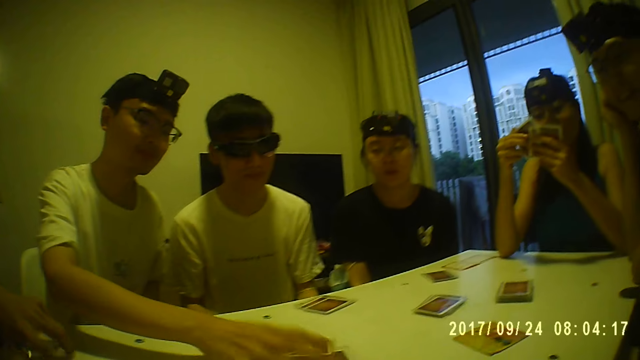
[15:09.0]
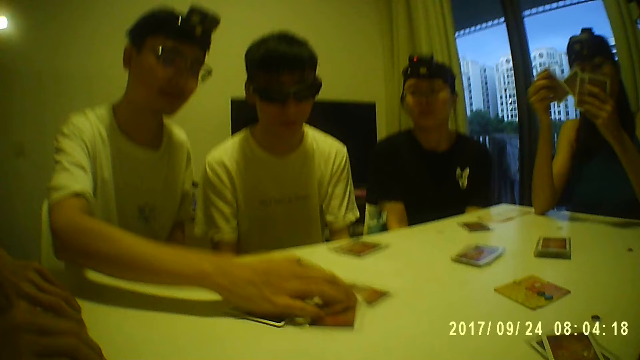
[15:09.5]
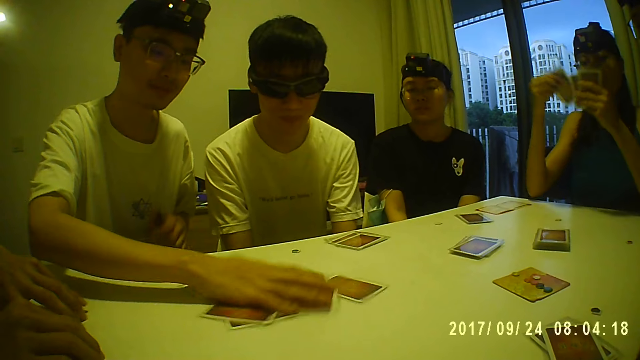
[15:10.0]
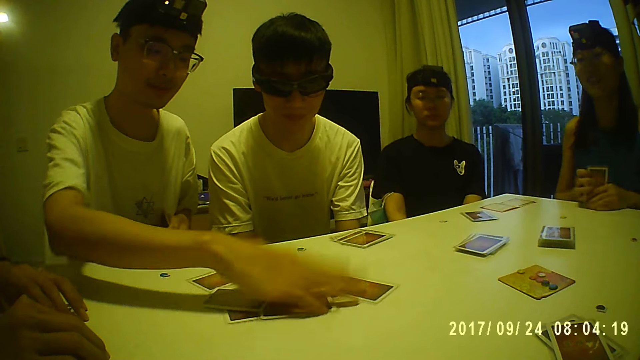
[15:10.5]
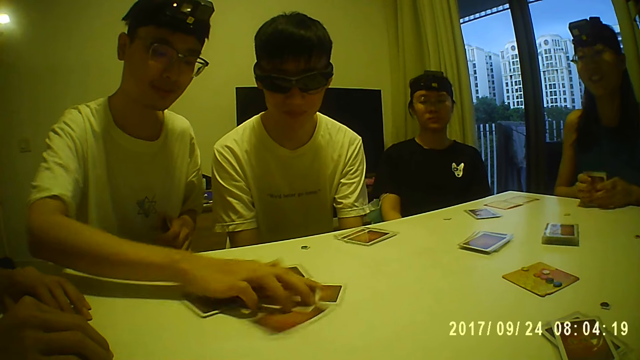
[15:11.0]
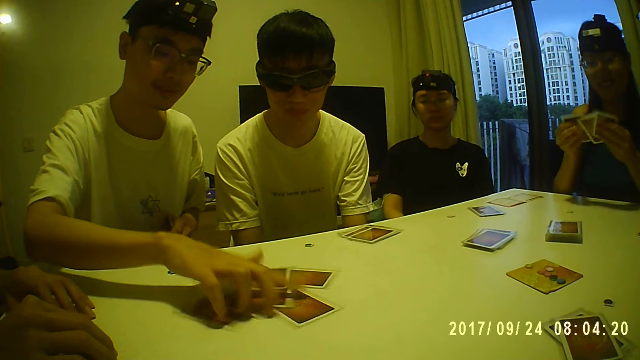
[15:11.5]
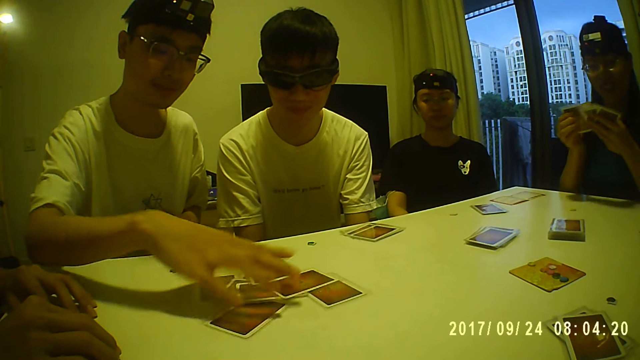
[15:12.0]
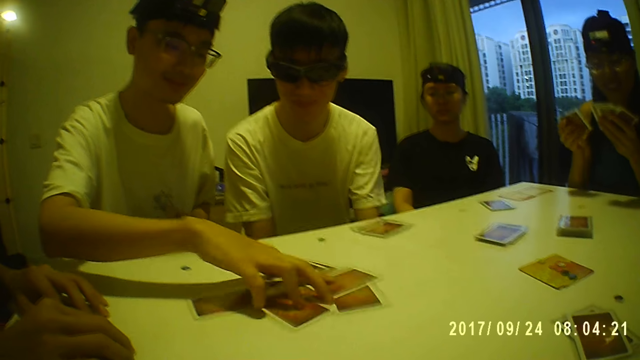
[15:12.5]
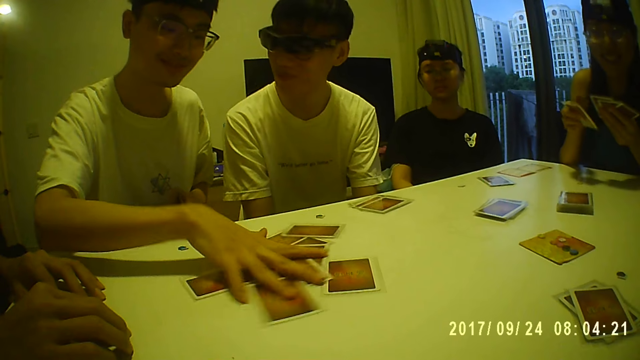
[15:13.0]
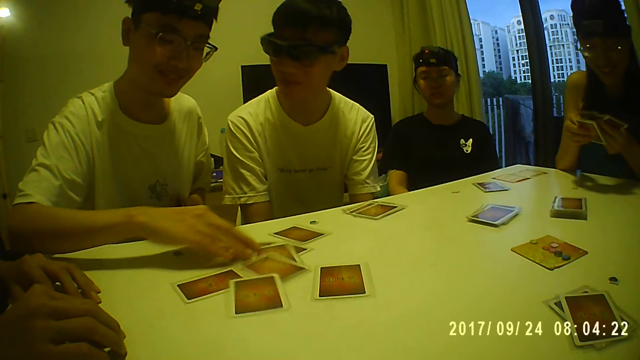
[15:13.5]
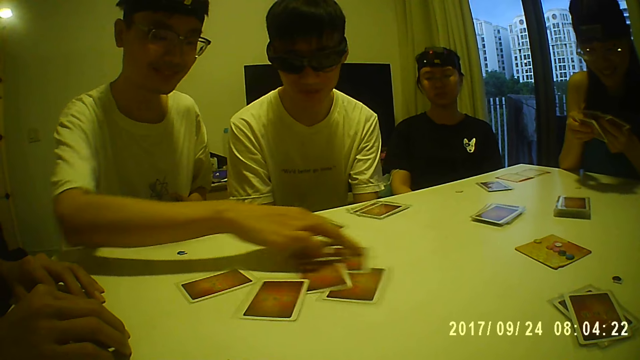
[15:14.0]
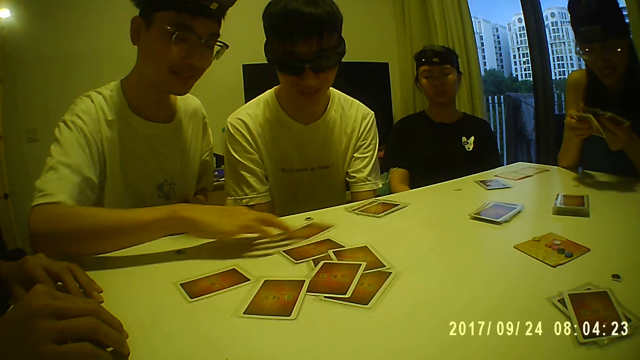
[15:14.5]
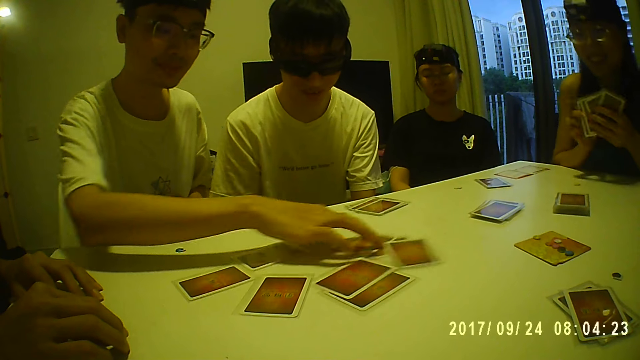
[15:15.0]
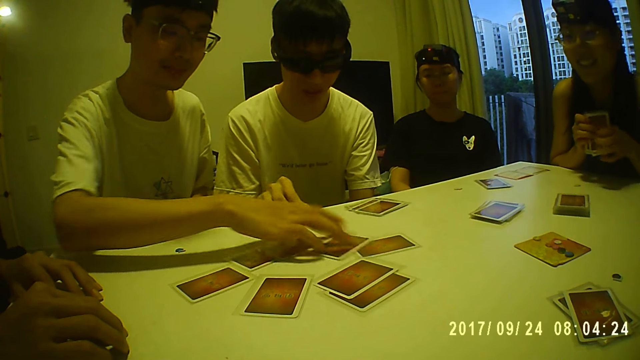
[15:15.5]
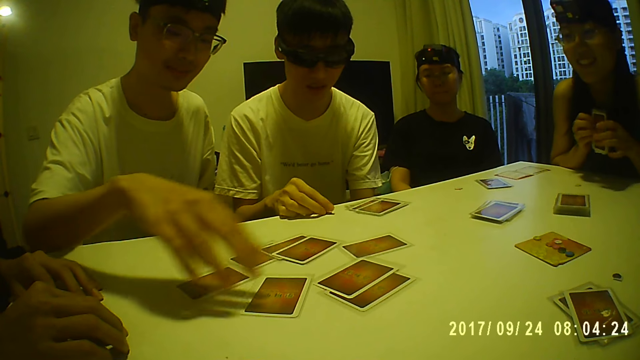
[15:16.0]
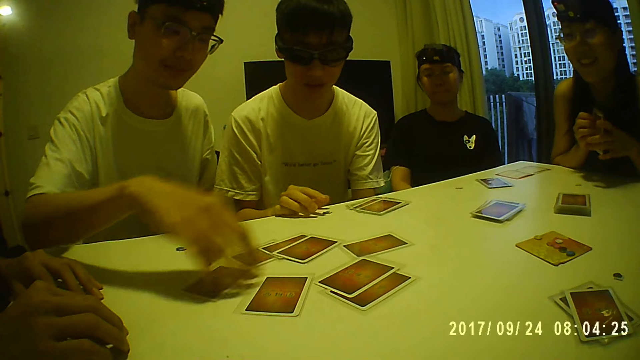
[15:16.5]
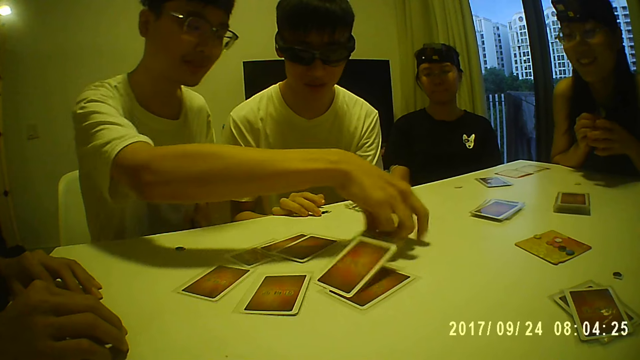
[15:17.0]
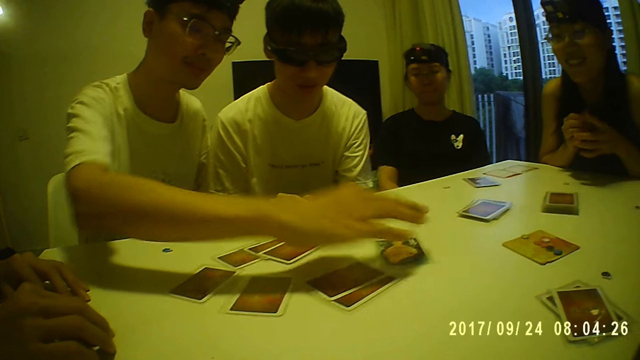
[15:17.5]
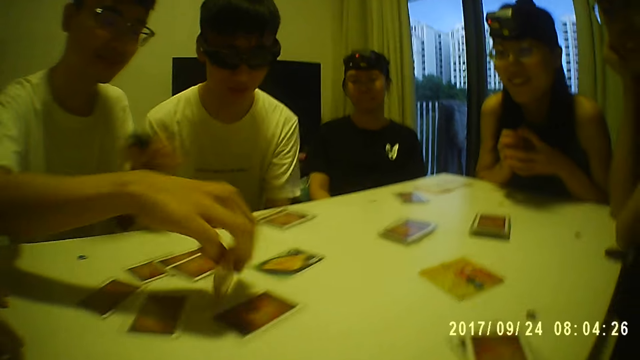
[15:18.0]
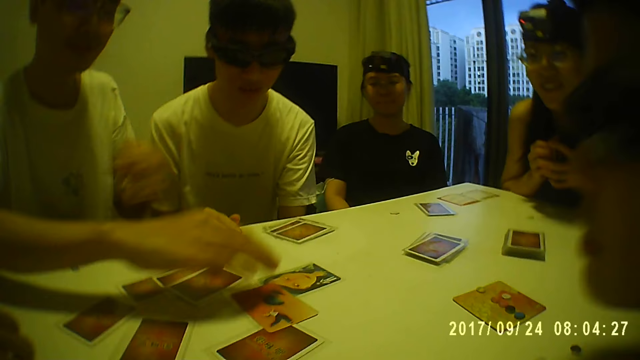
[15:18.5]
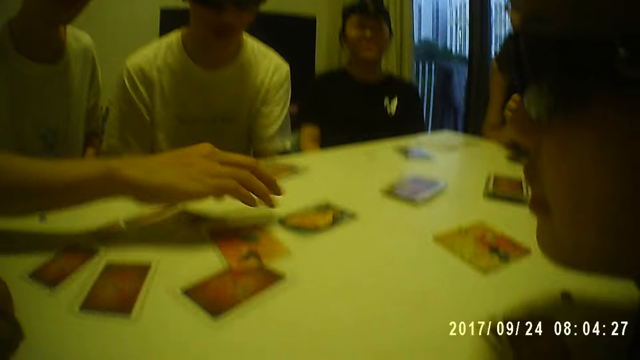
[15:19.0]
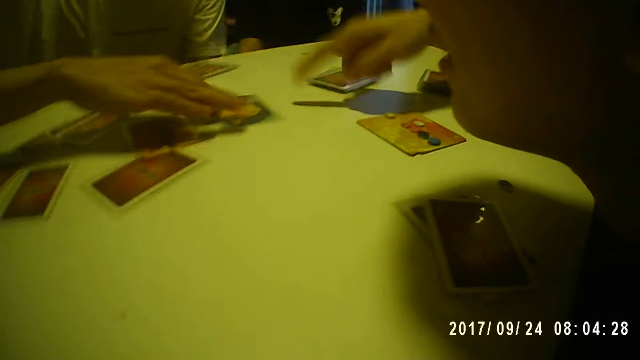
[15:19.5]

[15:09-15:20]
A woman holds cards with both hands. A man shuffles the cards. The woman examines her cards. The man shuffles the cards. The woman holds cards with both hands. The man shuffles the cards. Another woman holds cards with both hands. The man shuffles the cards. The second woman checks the cards and holds cards with both hands. The man flips a card. He flips a card again. He drags a card on the table. Another man gestures his hand.

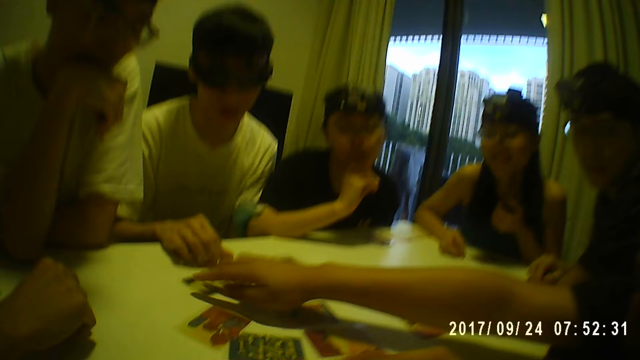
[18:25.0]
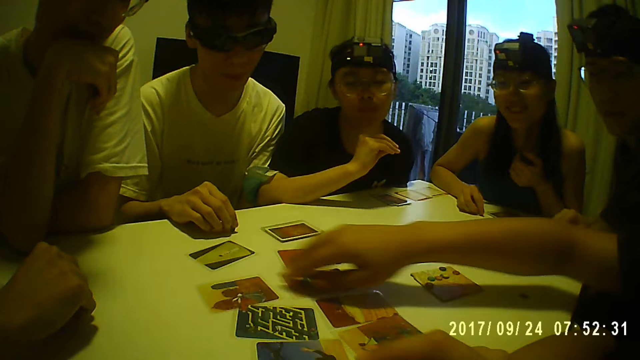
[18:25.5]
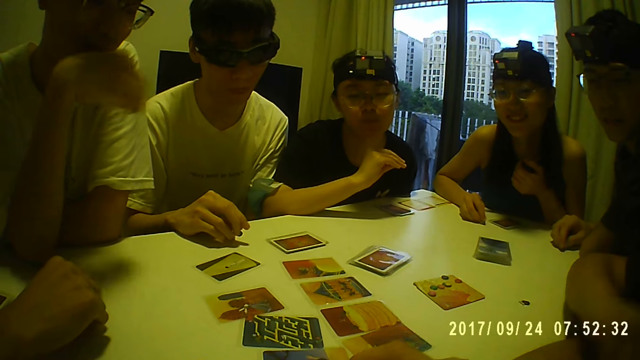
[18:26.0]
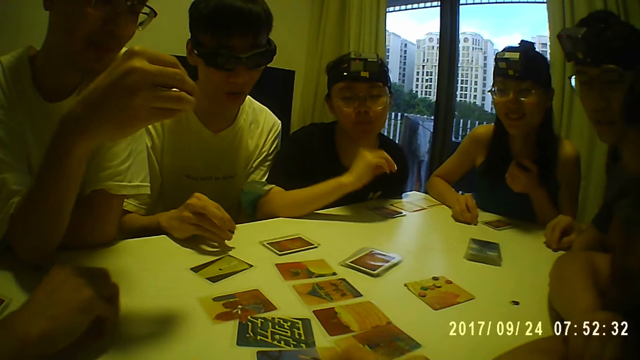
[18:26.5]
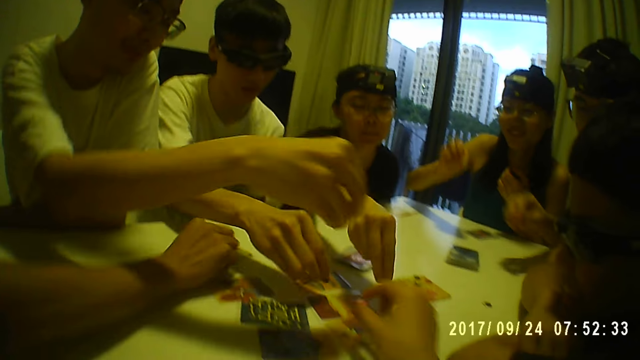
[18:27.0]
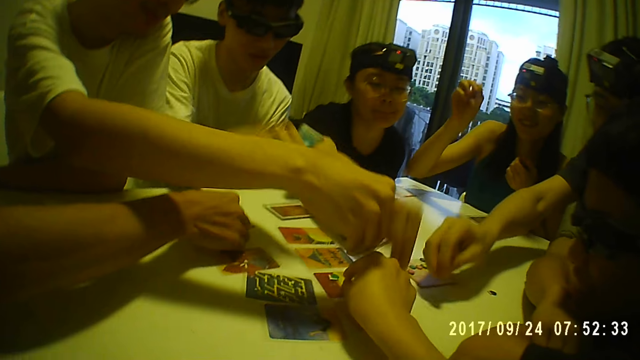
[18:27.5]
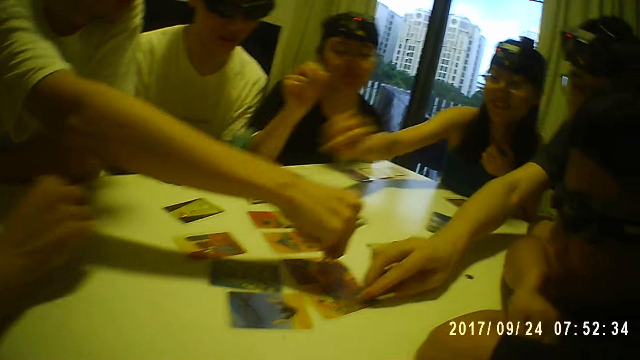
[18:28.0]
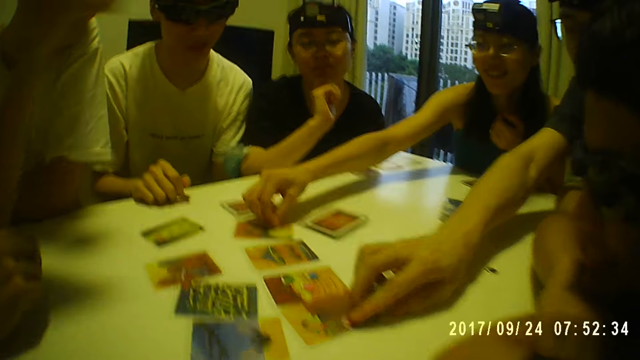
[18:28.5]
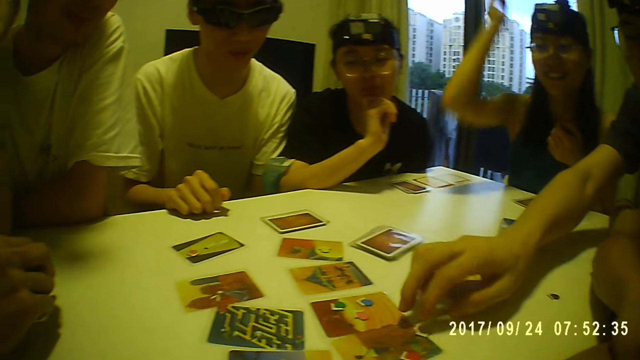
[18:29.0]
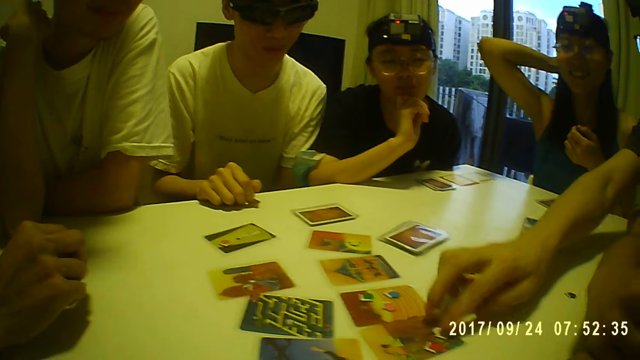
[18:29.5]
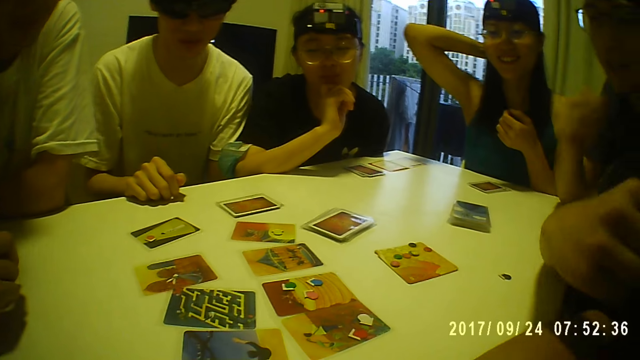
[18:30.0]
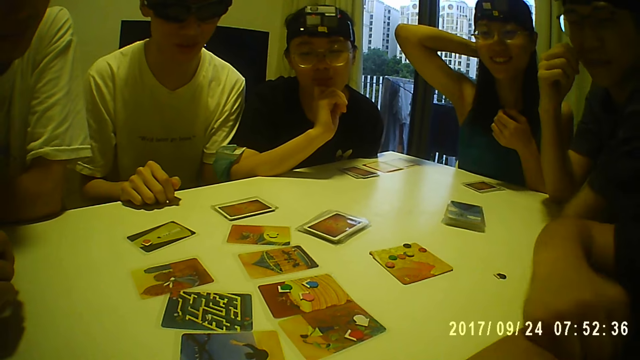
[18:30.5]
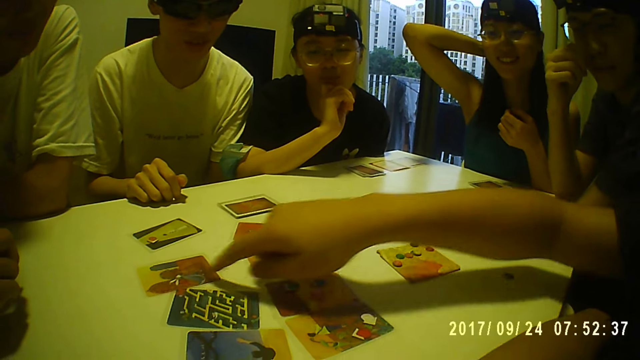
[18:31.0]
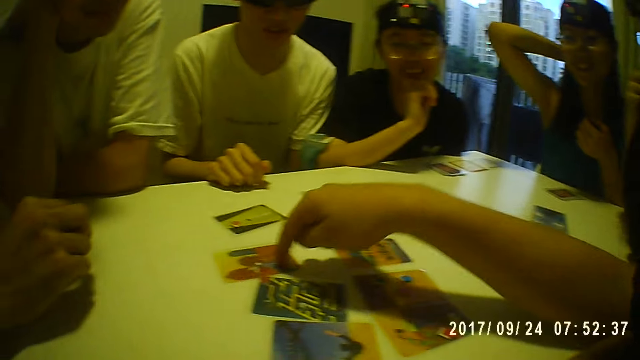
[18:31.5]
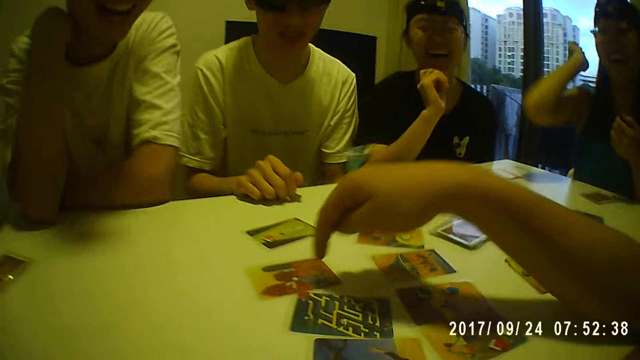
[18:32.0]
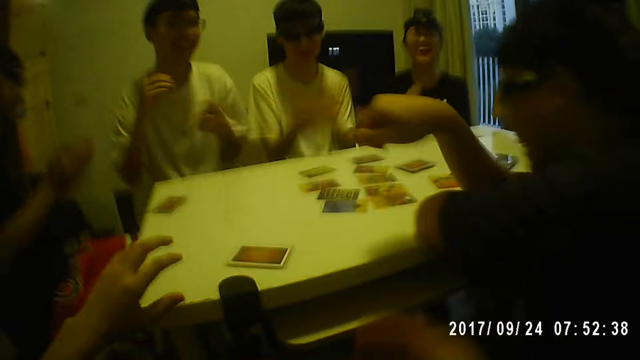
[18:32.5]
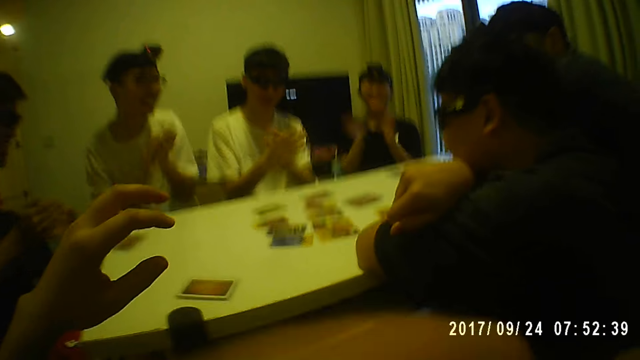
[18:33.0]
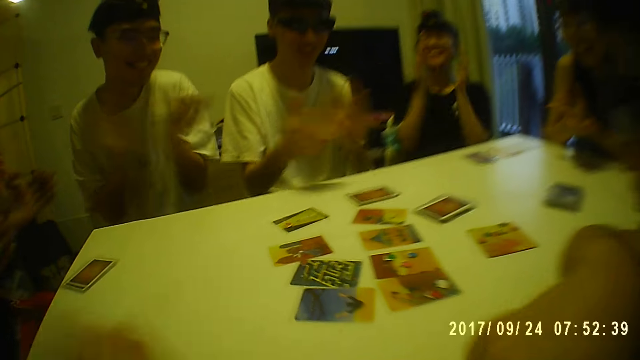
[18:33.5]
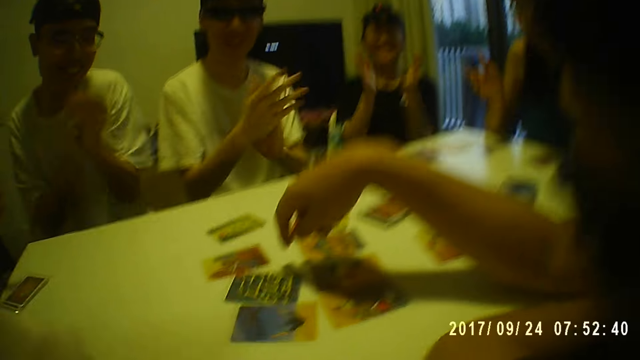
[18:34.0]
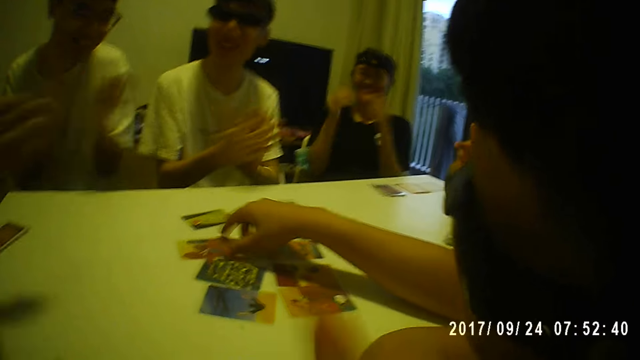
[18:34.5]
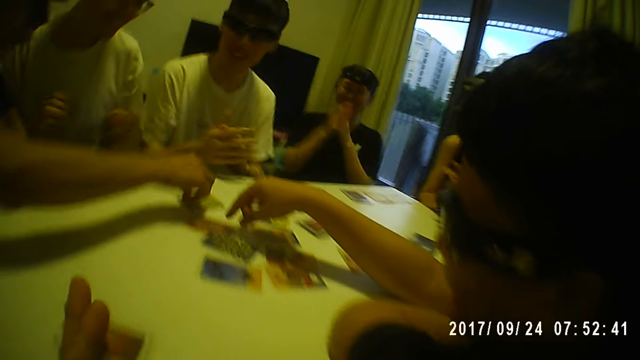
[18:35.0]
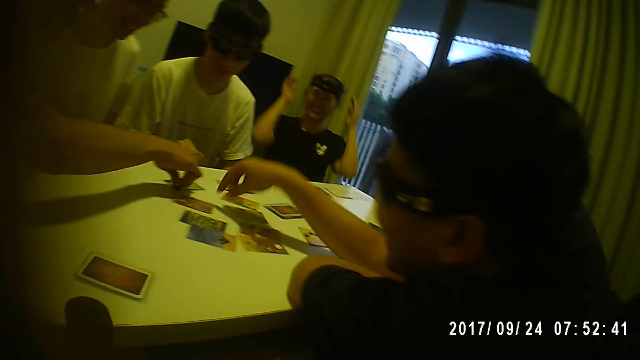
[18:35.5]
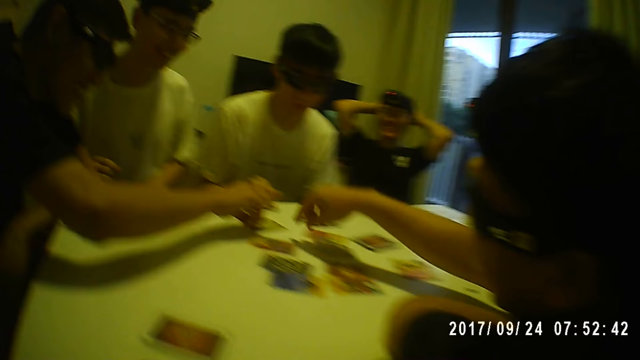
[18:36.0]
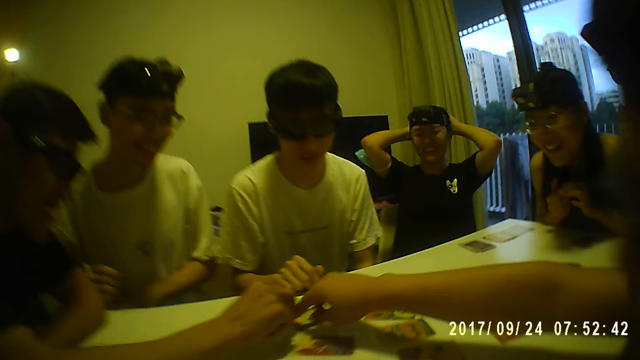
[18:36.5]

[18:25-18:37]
The camera wearer drops a card piece on the table with her right hand. A woman drops a card piece on the table with her right hand. A man drops a card piece on the table with his right hand. A second man drops a card piece on the table with his right hand. A third man drops a card piece on the table with his right hand. Another woman drops a card piece on the table with her right hand. A fourth man drops a card piece on the table with his right hand. He adjusts the card piece with his right hand. A fifth man points at a card on the table with his right finger. A person touches the card. The second man claps. The third man claps. The second woman claps. The first woman claps. The first man claps. The camera wearer claps. The fifth man touches a card on the table with his right hand. The third man touches a card on the table with his right hand.
